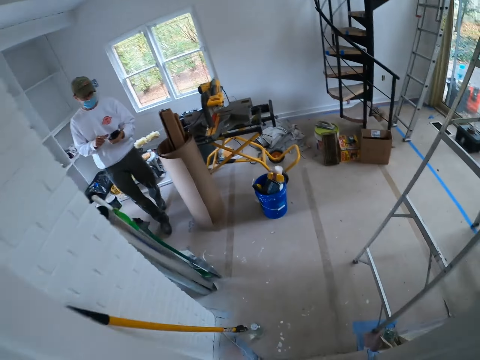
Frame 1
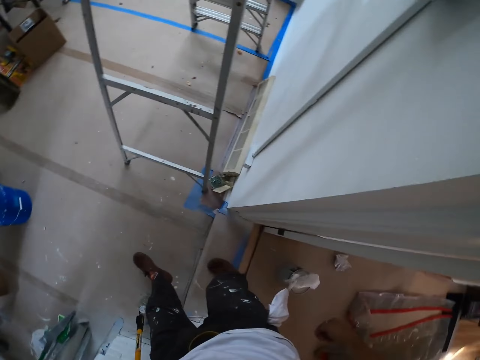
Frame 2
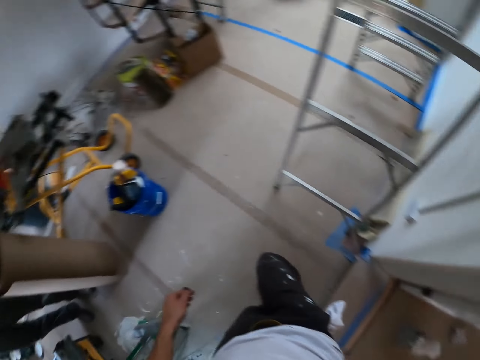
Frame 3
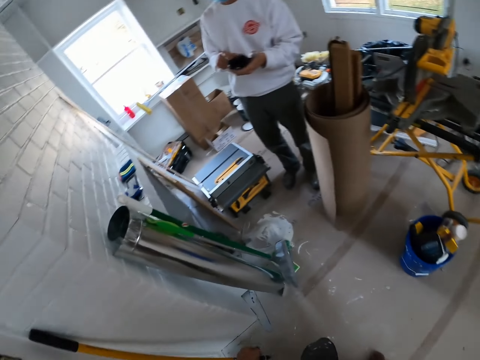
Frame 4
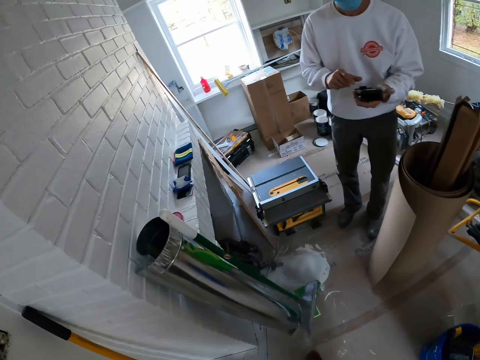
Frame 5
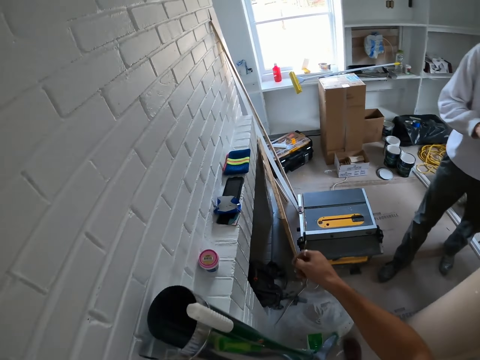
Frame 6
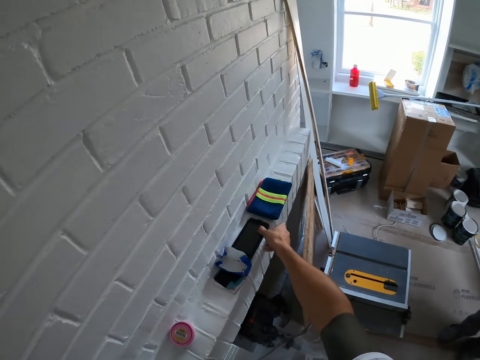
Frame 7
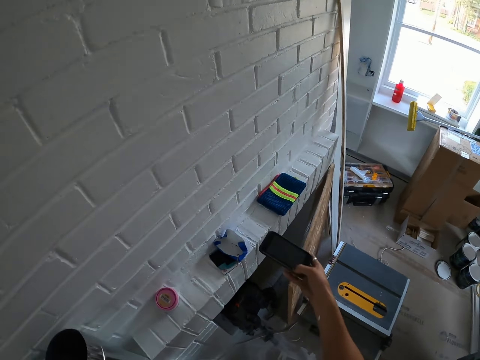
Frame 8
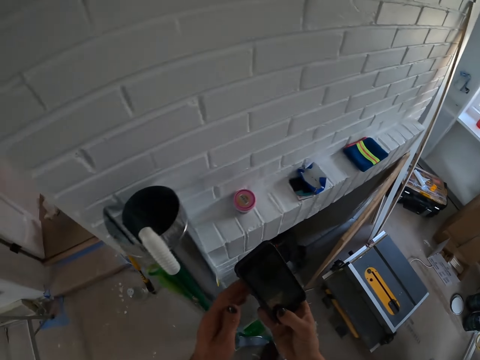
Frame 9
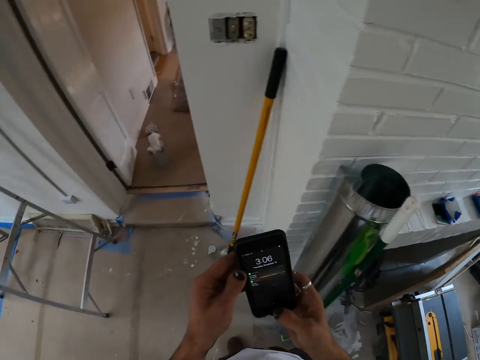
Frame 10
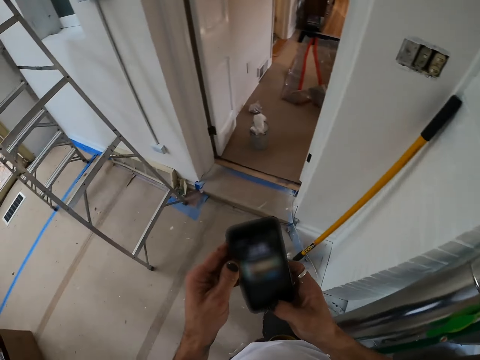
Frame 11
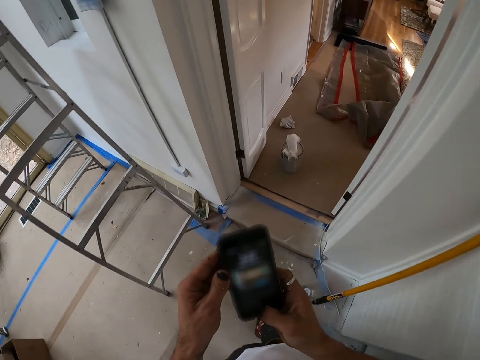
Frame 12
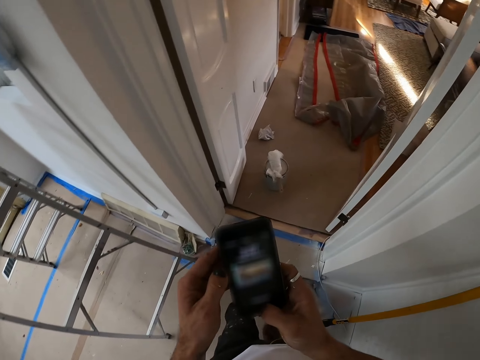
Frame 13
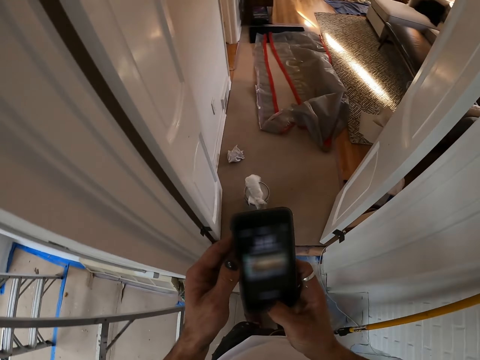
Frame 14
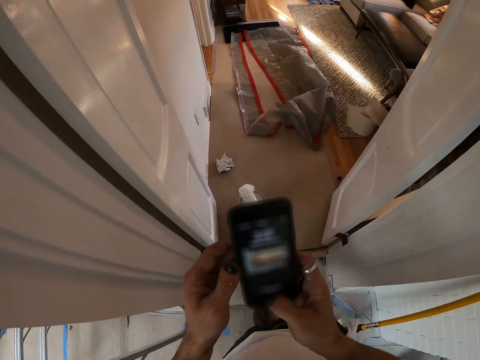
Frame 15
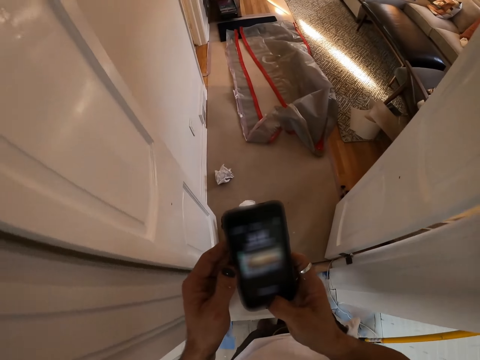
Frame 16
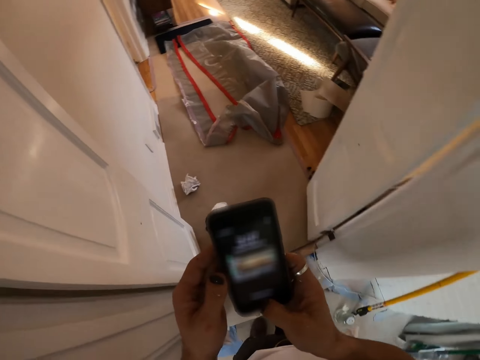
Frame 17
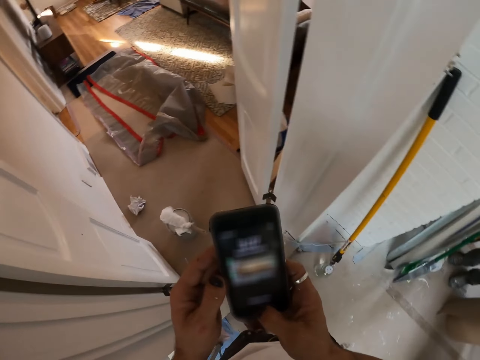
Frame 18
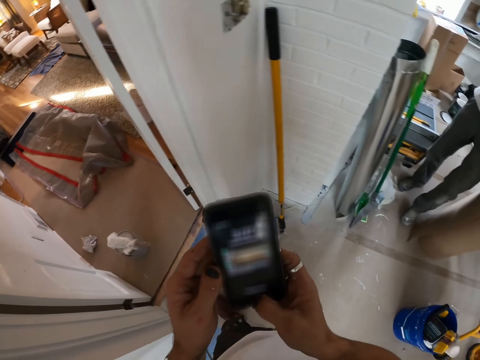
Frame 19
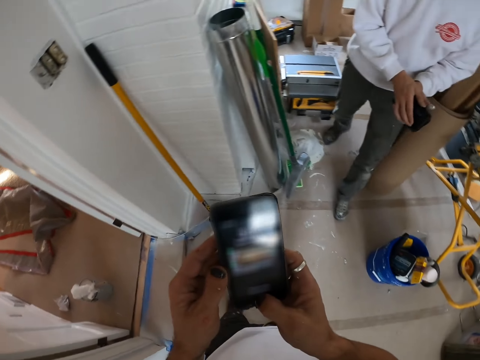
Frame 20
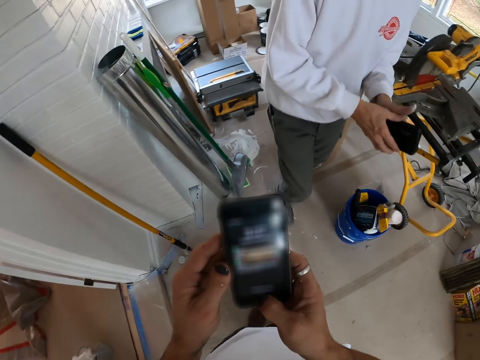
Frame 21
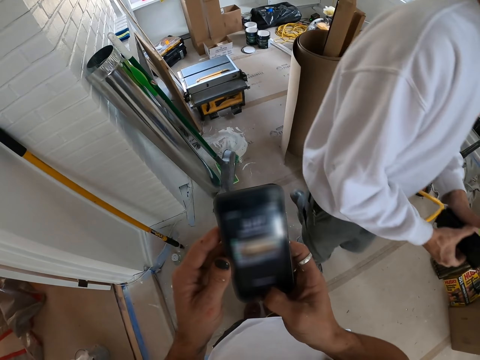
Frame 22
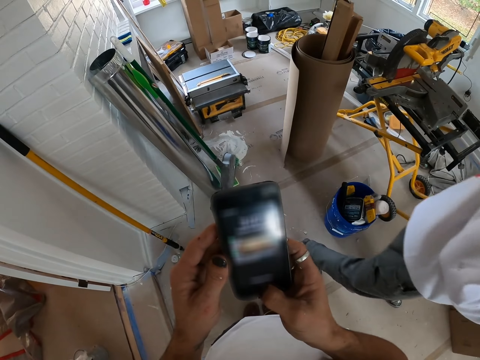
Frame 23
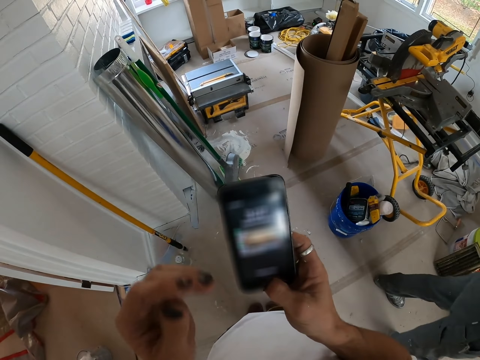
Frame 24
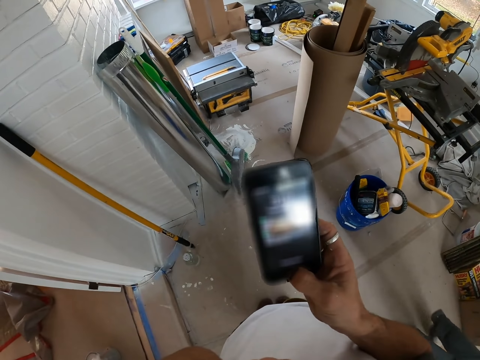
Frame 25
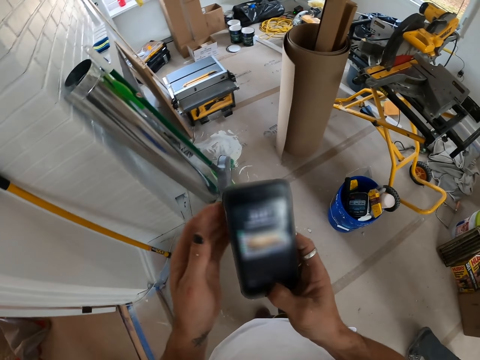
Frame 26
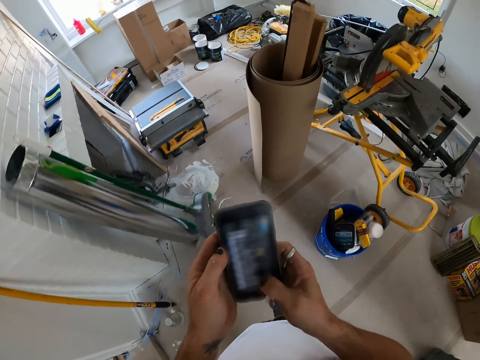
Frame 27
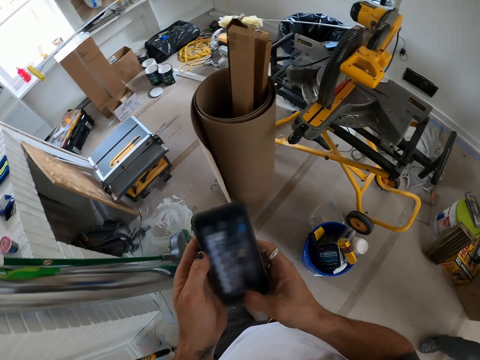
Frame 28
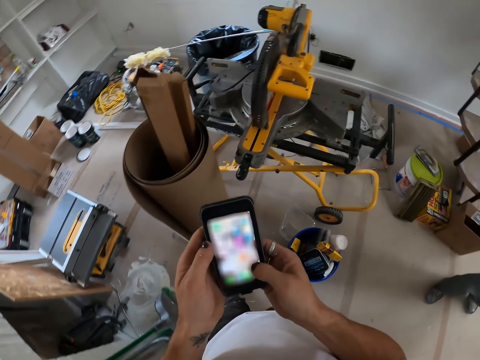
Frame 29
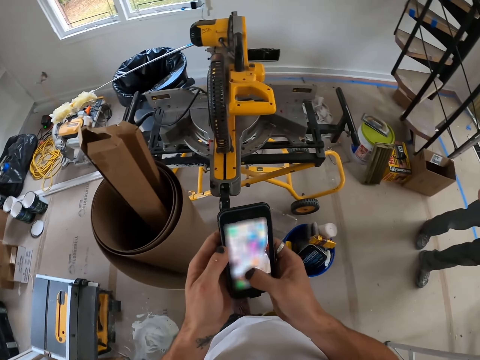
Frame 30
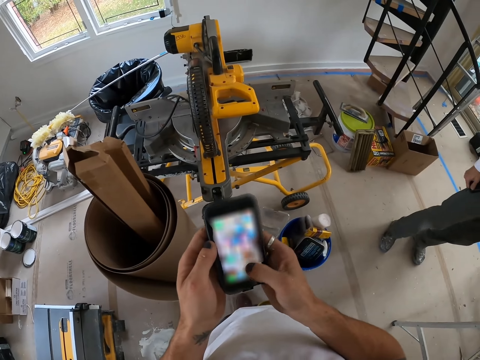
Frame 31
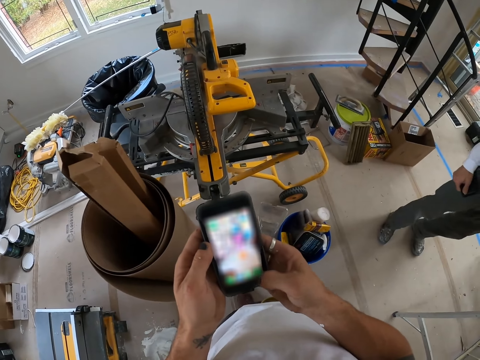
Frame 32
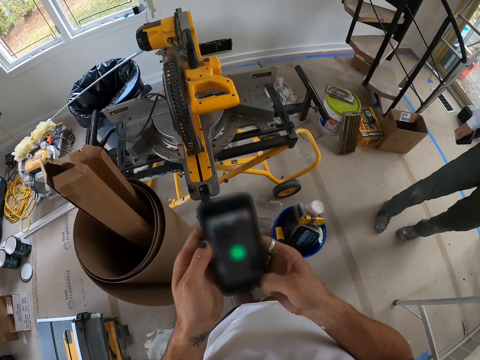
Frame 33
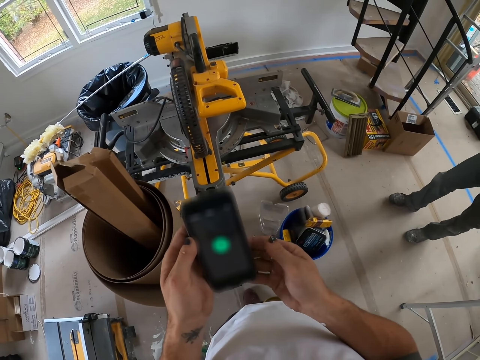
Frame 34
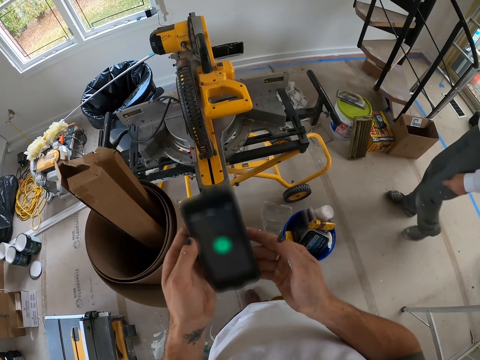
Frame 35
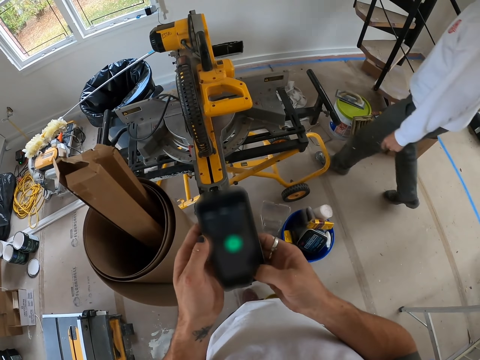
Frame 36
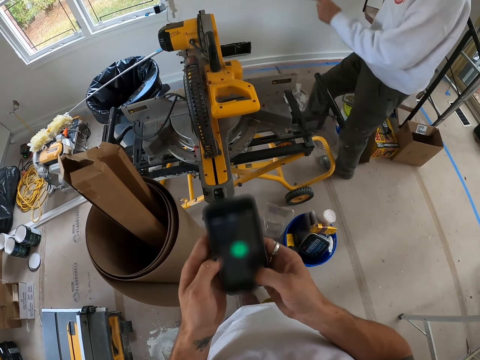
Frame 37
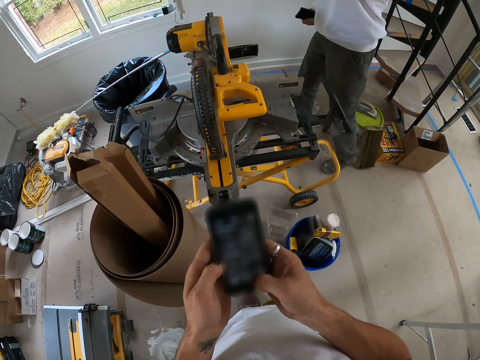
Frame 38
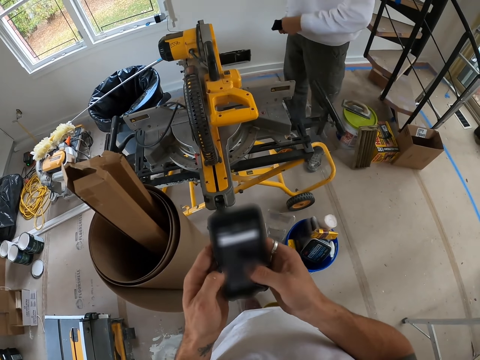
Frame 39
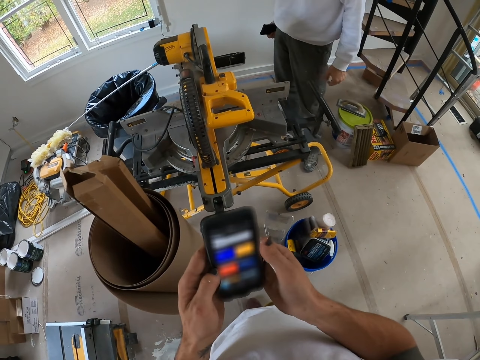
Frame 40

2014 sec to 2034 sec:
The camera wearer enters the room. He looks around the room. A person holds a phone. The camera wearer picks up the phone. He looks at the phone. He scrolls the phone. He lifts his hand. He puts down his hand. He dials the phone.

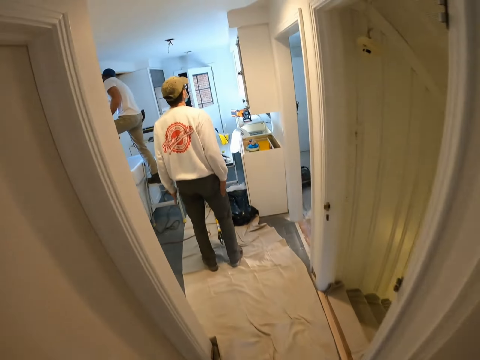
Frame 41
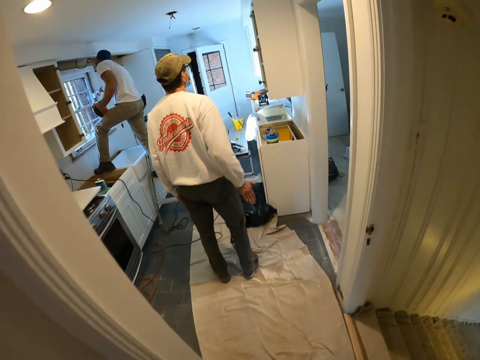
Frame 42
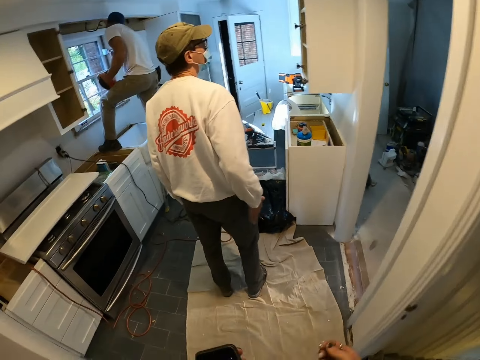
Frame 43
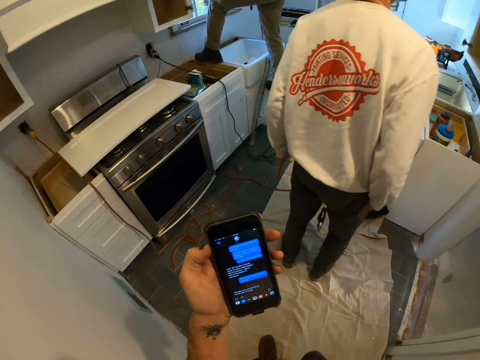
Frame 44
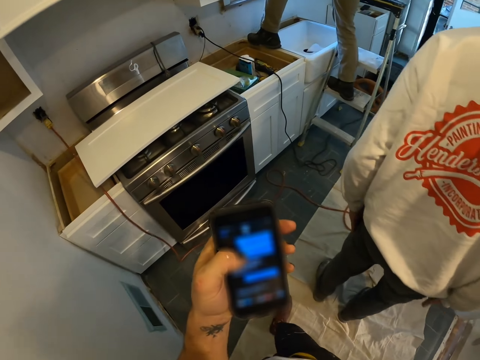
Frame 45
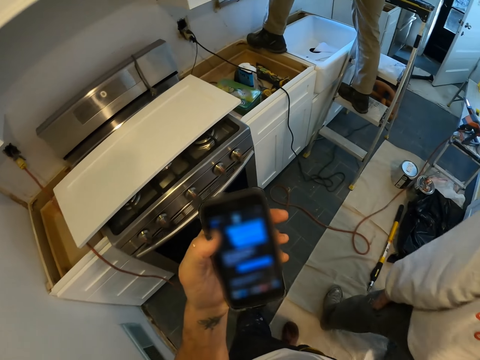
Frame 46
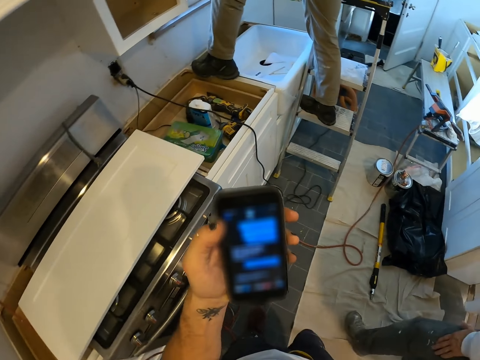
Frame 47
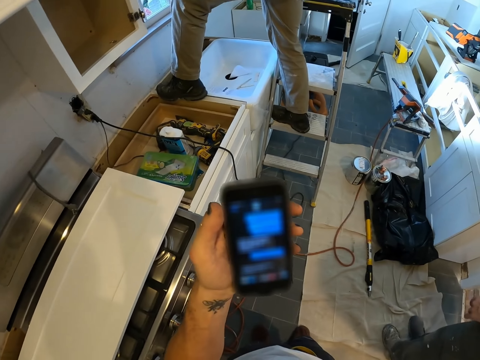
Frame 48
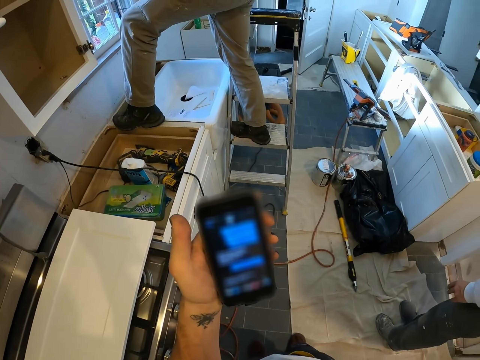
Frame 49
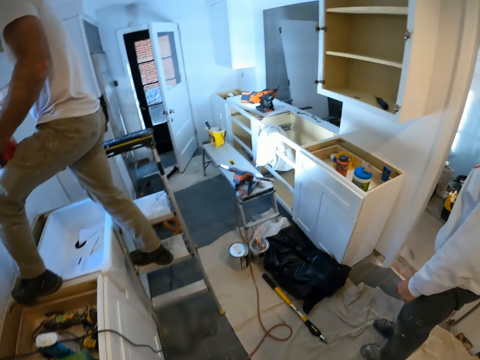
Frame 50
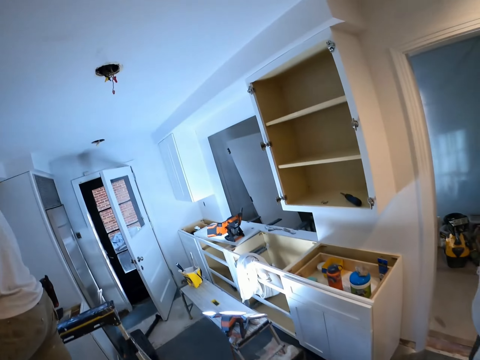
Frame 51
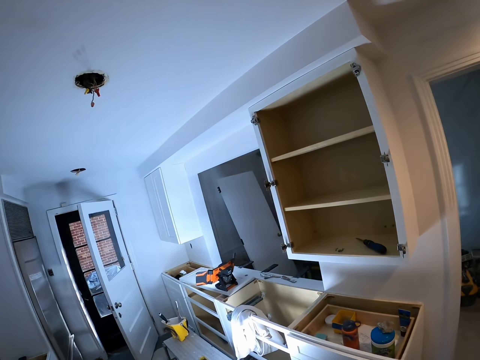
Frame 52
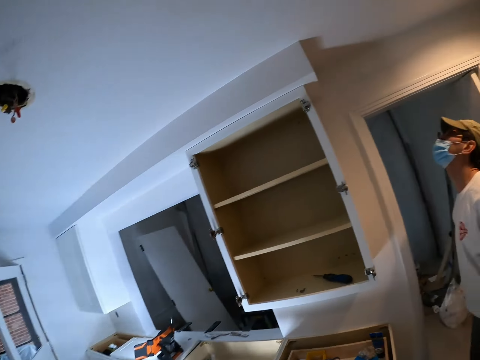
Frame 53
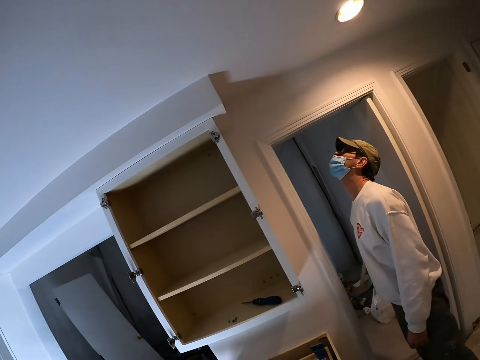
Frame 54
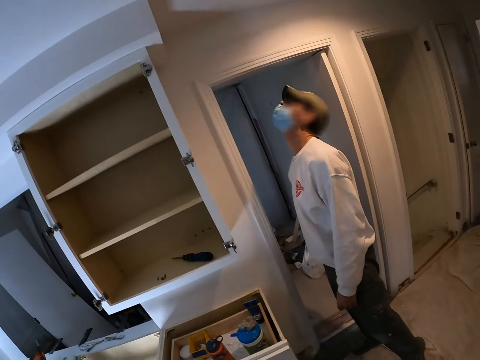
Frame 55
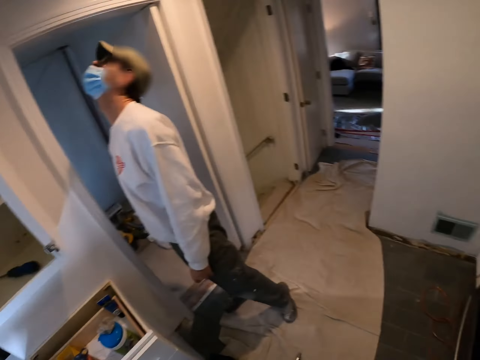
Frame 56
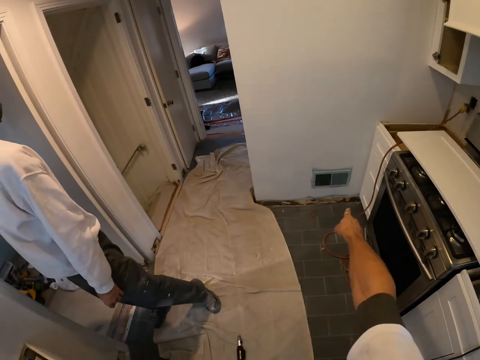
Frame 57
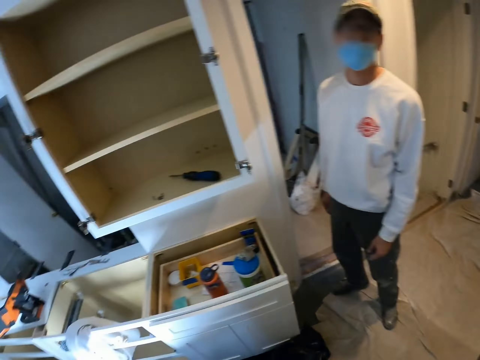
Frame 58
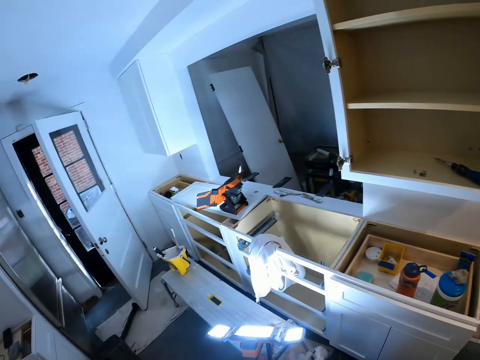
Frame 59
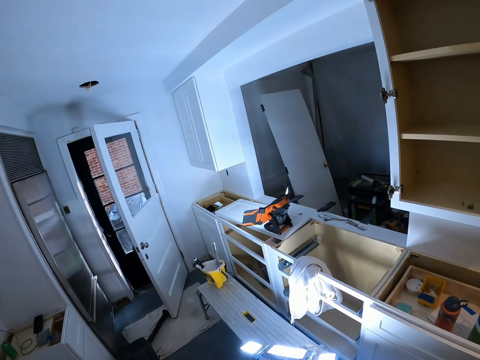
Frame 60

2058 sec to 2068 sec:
A man paints a window. The camera wearer scrolls a phone. He looks around the house. Another person looks at the painted wall. The camera wearer gestures with his hand.
